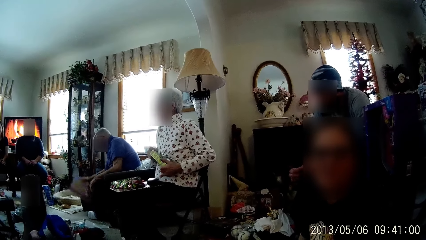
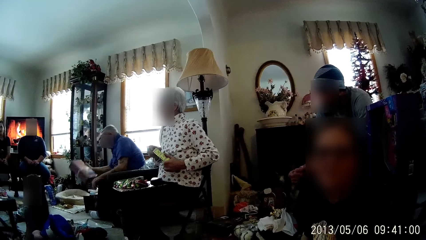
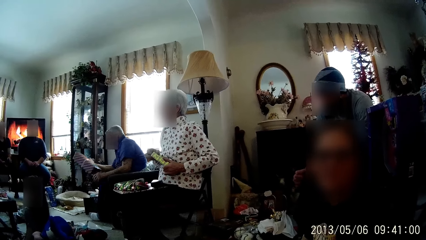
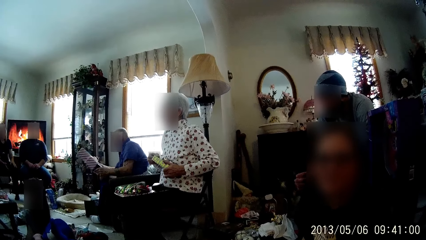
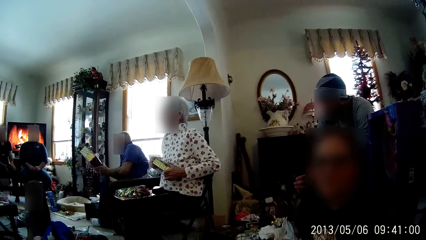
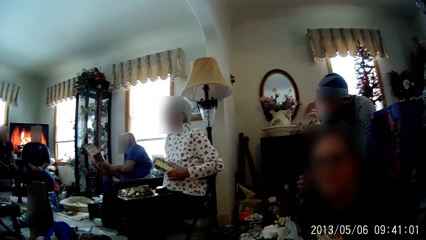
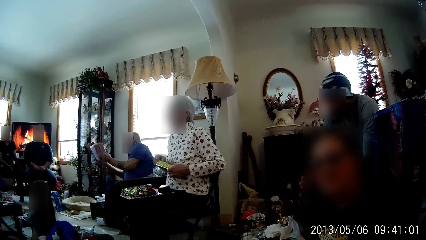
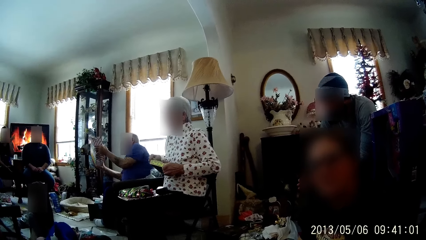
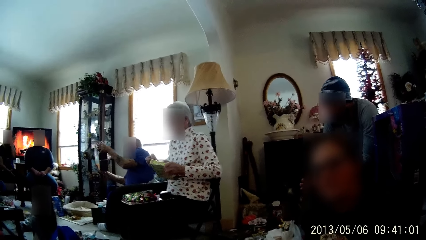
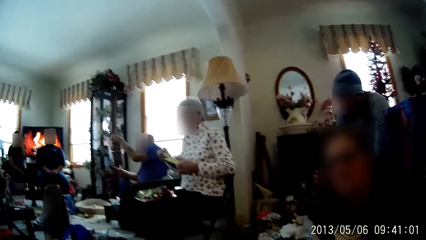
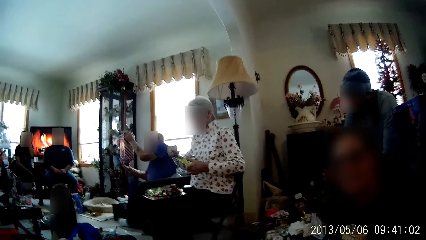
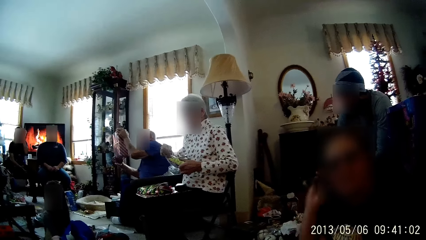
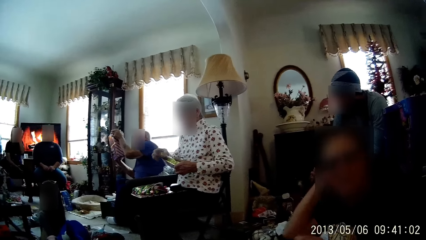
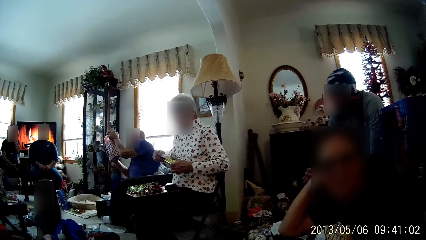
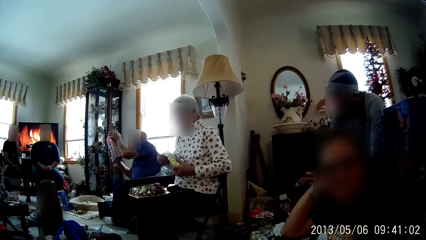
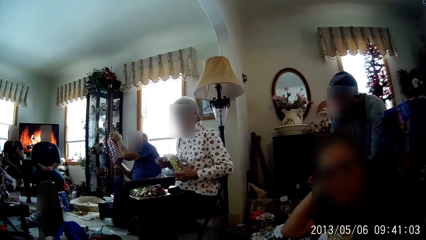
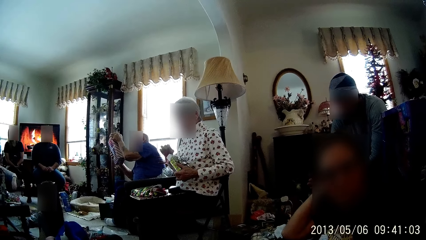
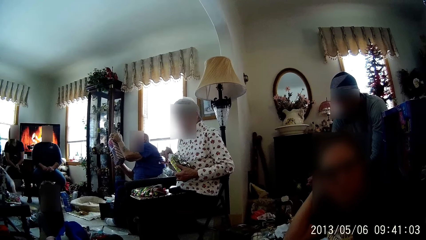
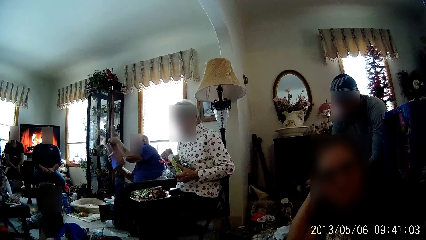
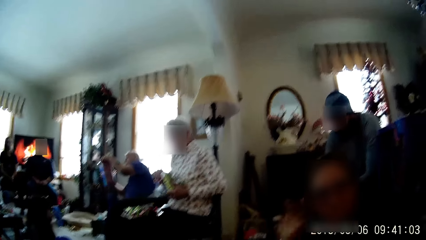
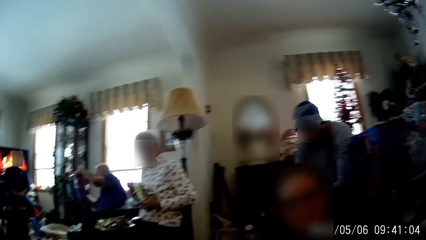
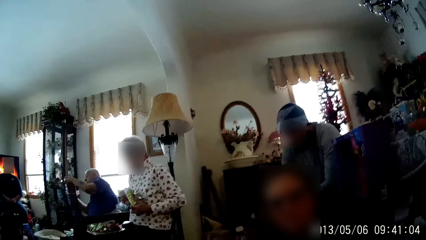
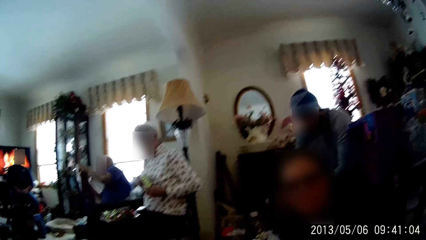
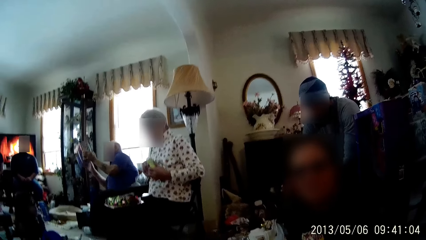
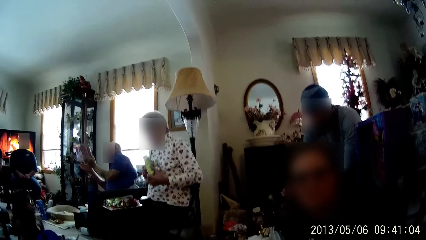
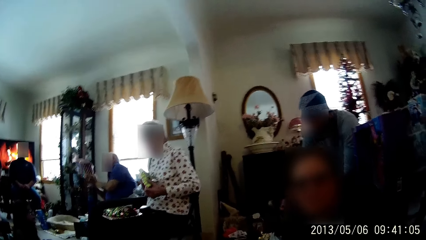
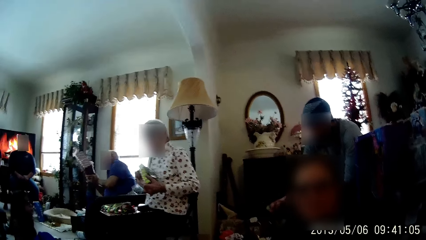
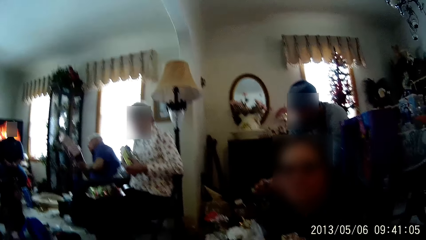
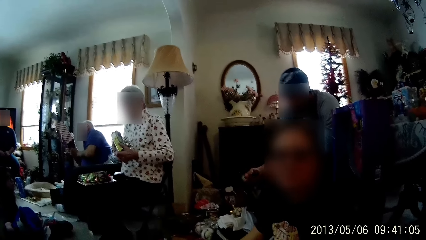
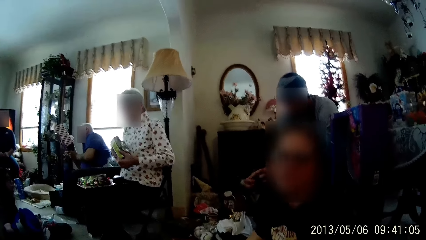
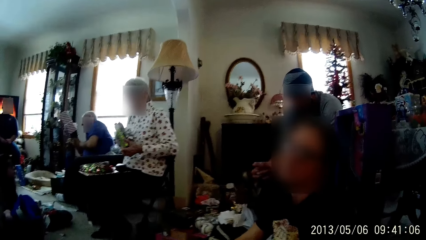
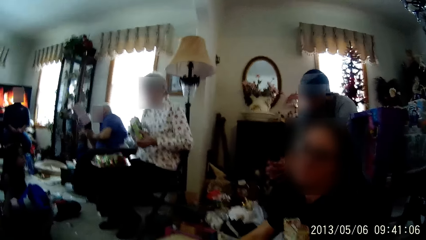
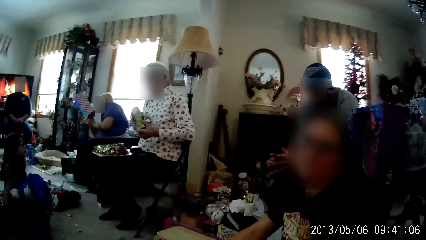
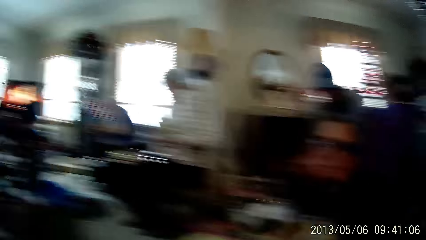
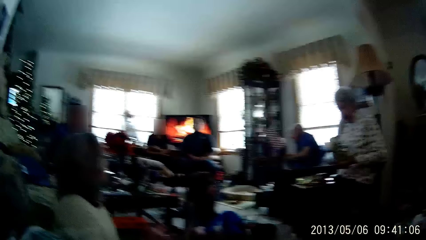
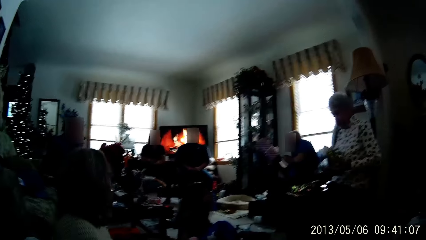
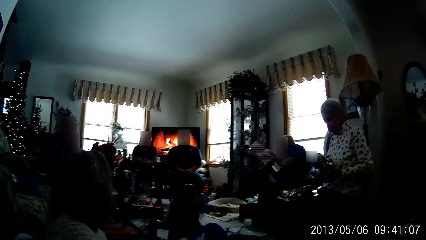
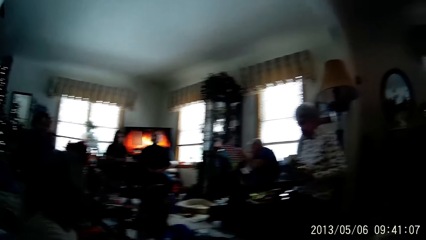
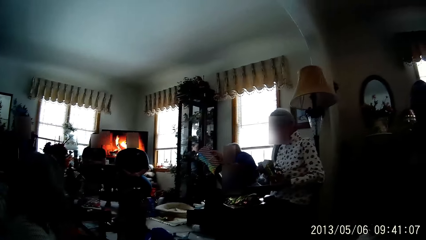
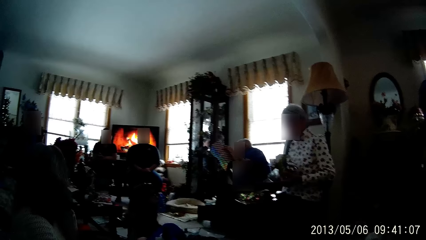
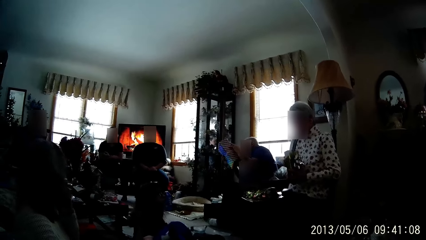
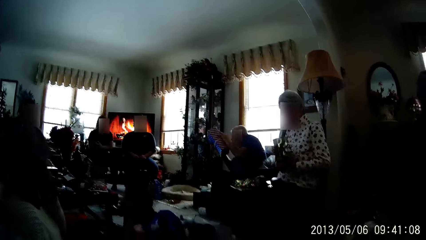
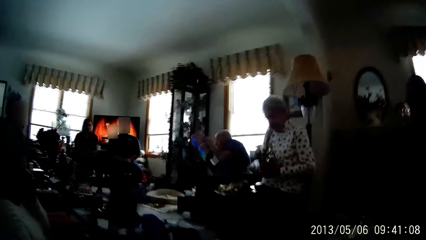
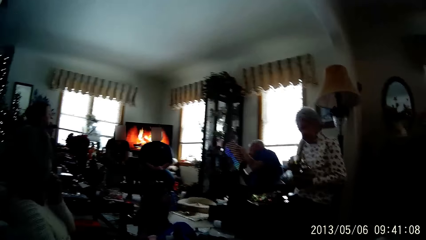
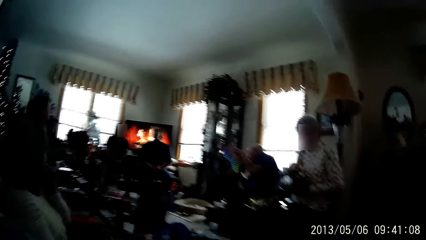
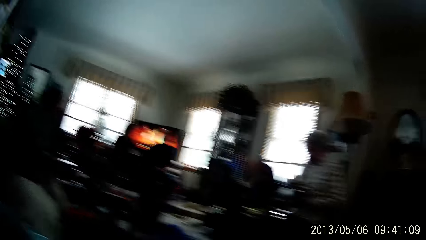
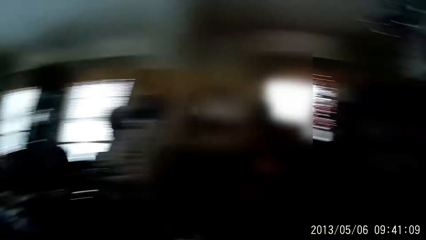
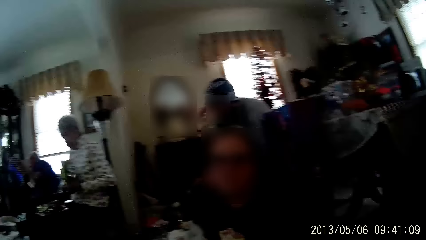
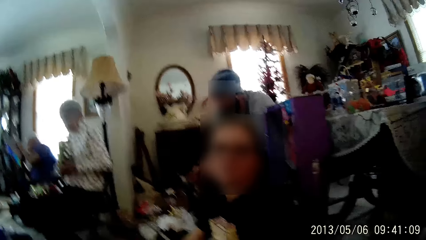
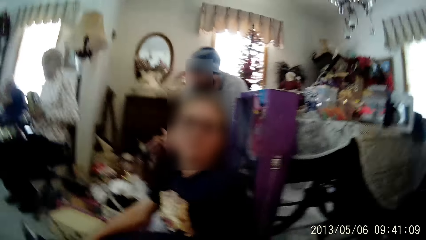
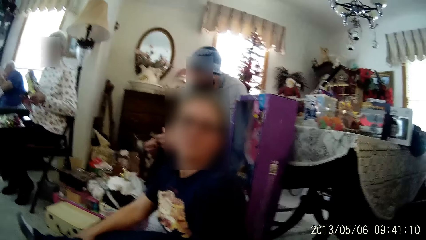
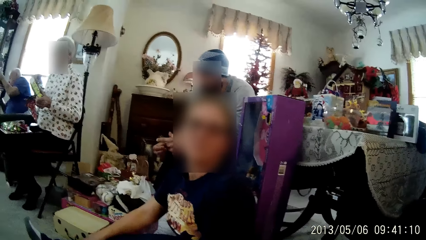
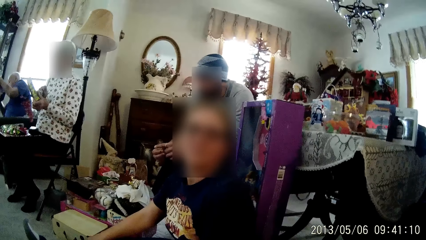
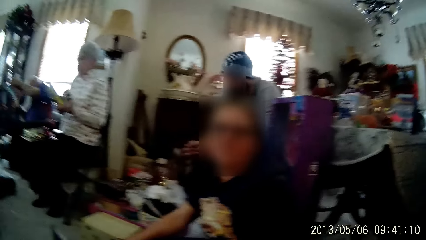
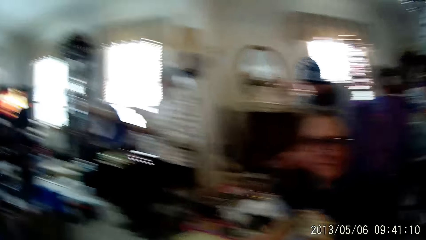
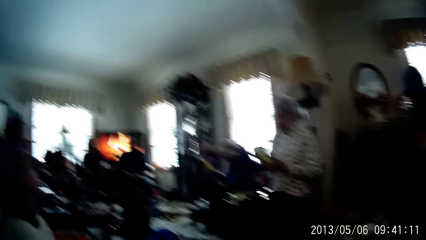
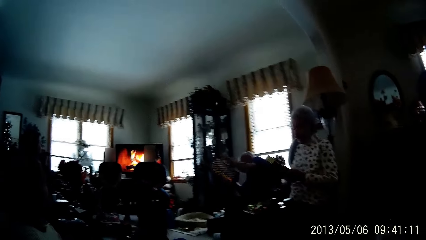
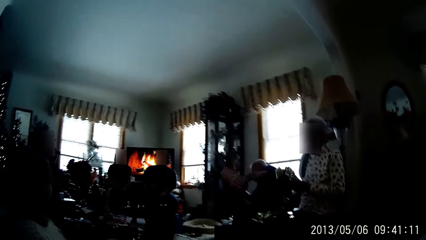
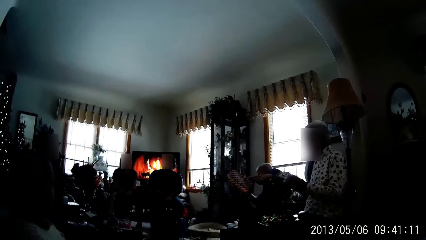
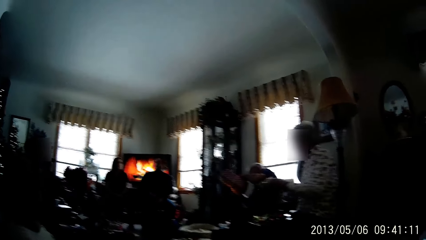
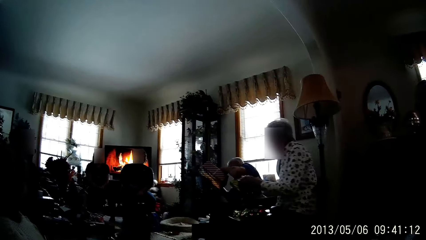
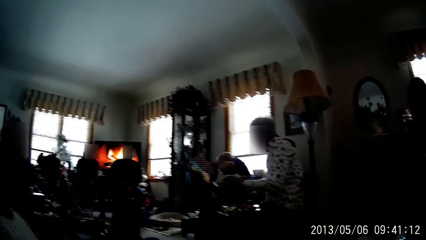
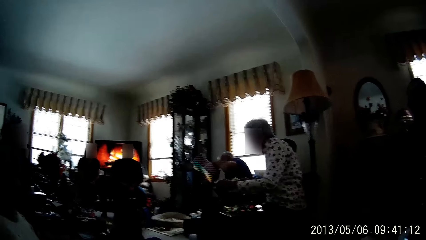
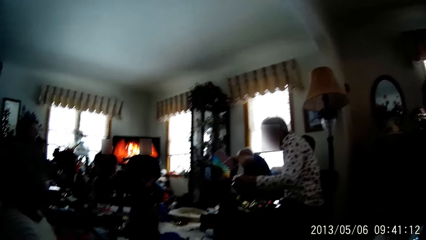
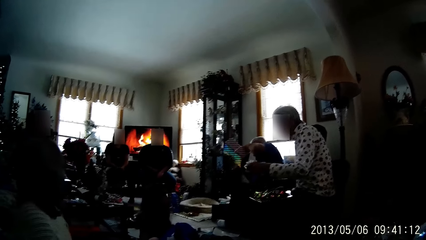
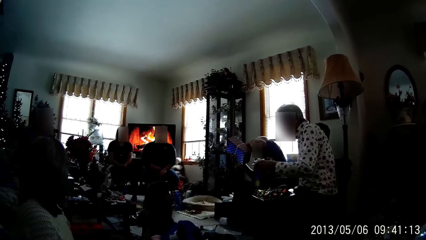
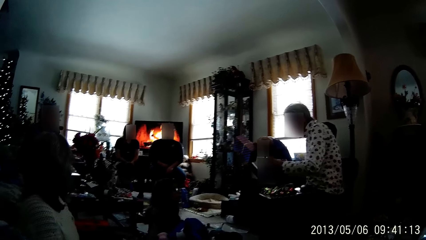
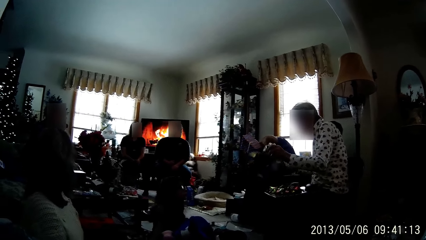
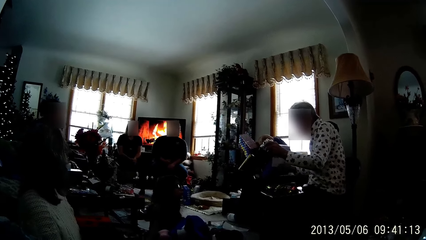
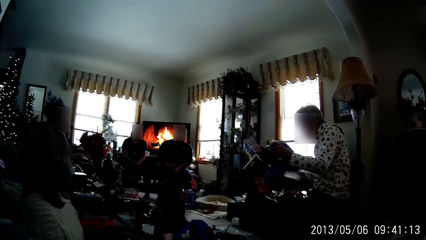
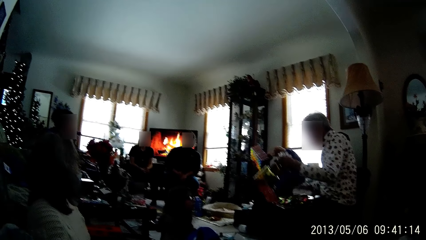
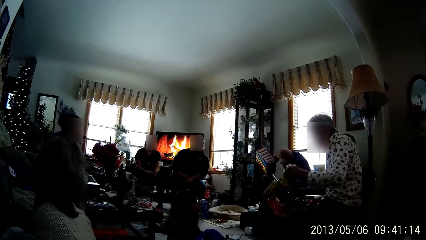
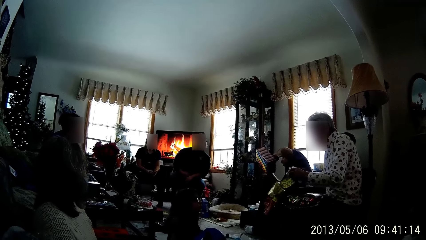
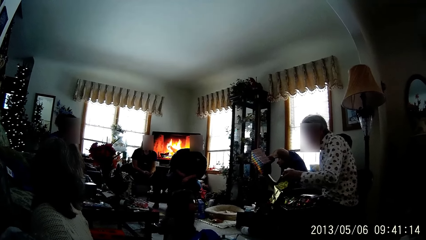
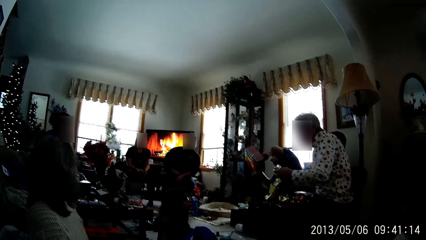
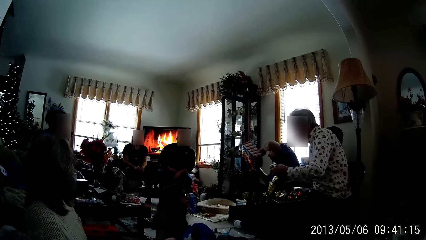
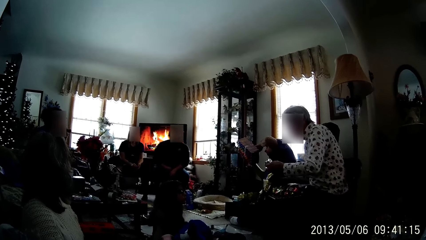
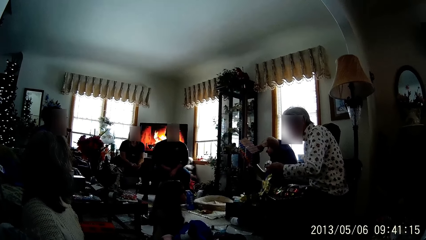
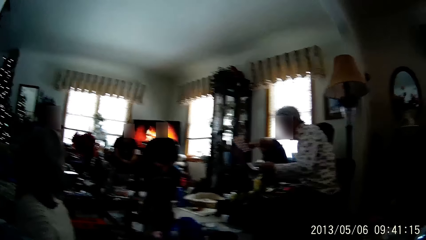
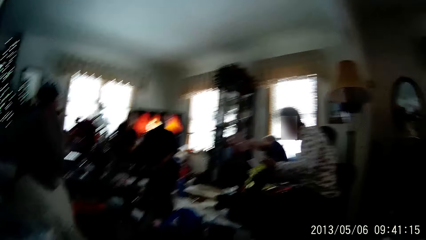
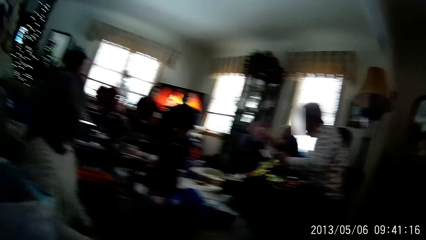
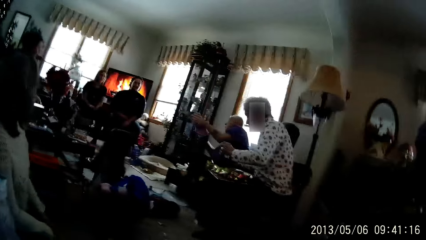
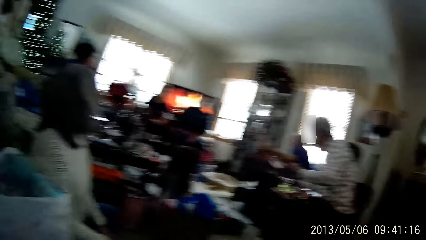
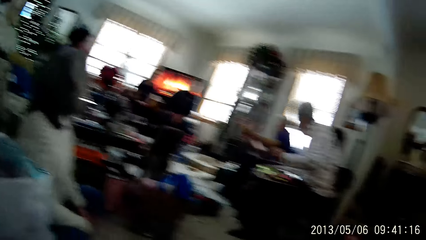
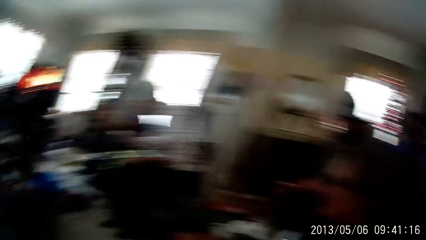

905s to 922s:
The man picks up a wrapped gift with his right hand from the floor. The man holds the wrapped gift with both hands and examines the gift with both hands. A person scratches the hair. The person converses with the camera wearer. The camera wearer looks around in the room. The person converses with the camera wearer. The camera wearer looks around in the room. Another person unwrapped a box.
